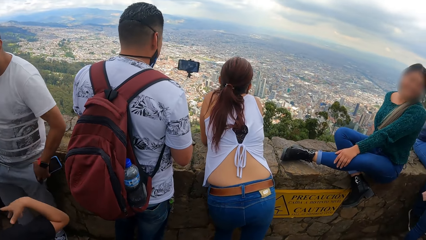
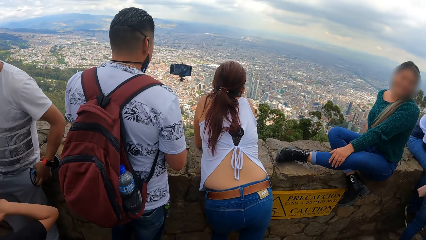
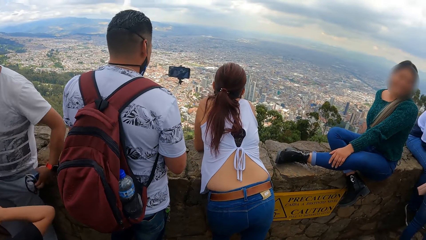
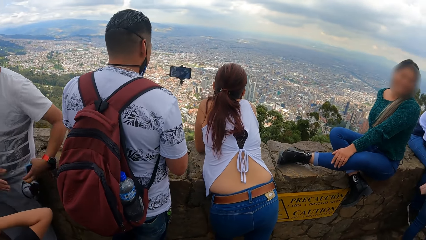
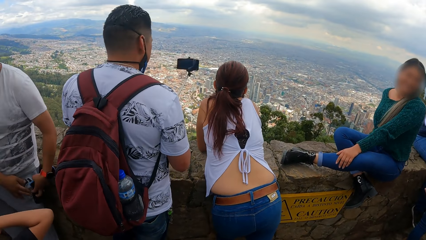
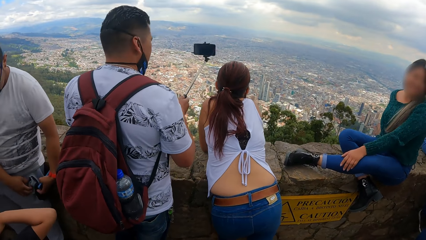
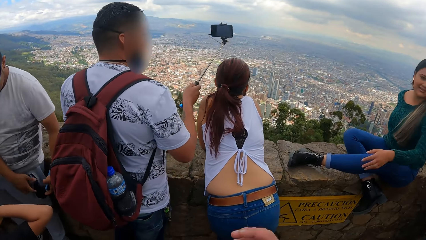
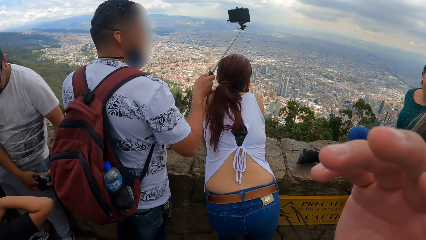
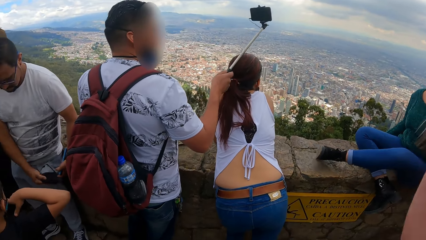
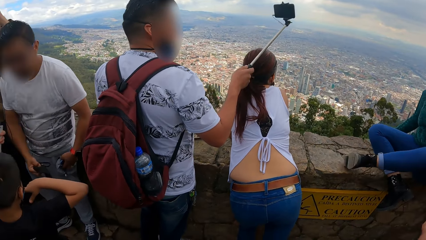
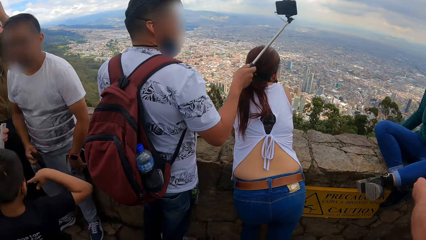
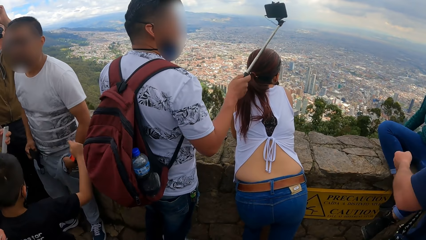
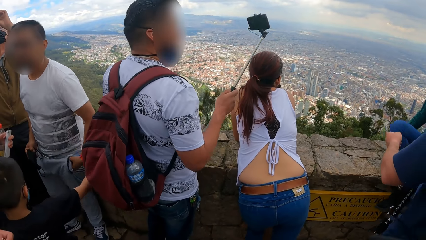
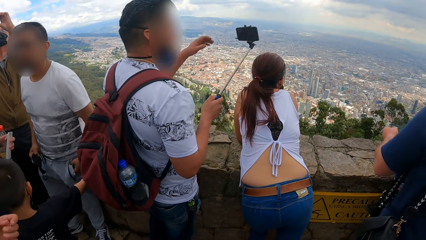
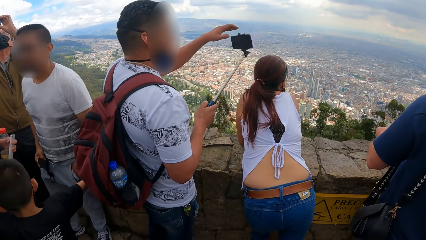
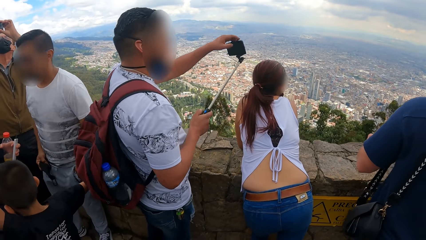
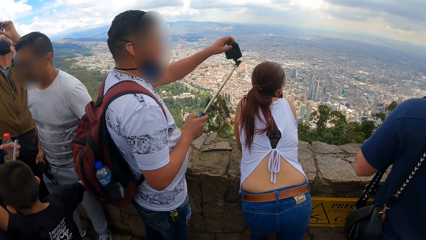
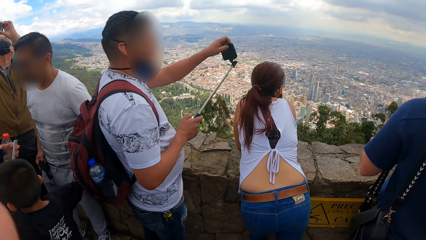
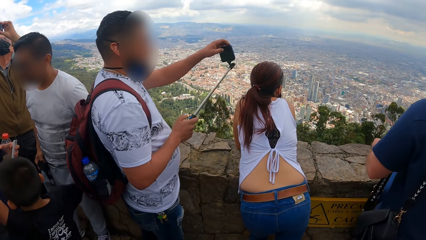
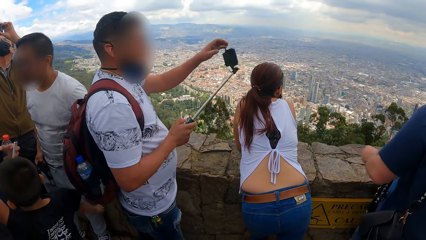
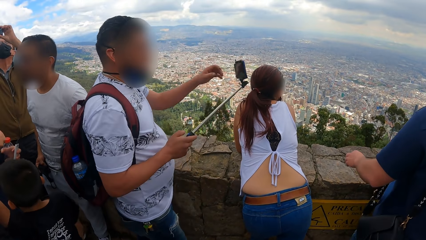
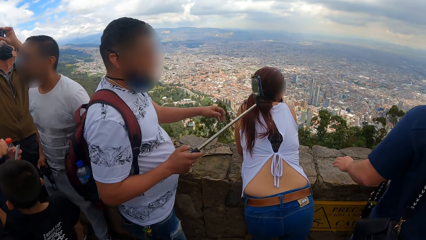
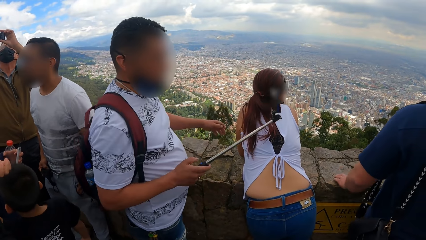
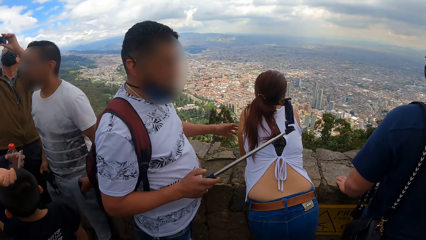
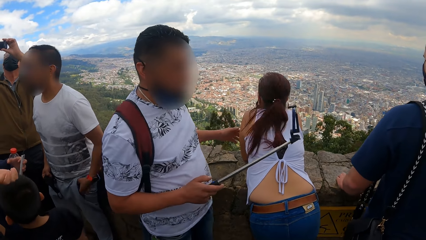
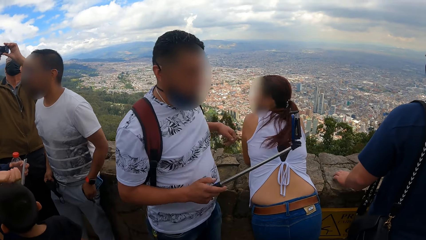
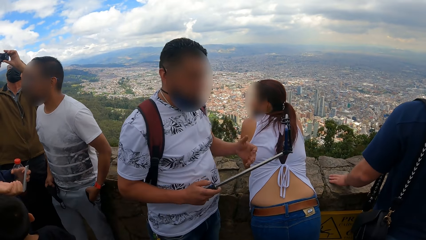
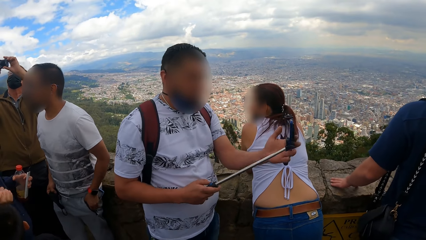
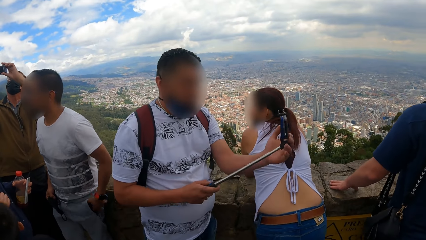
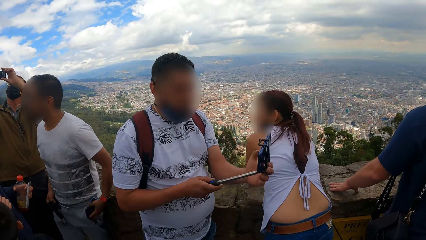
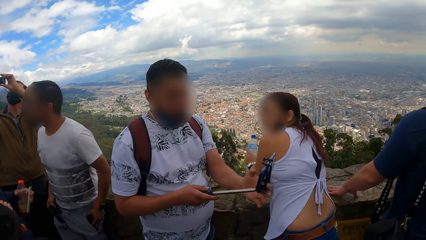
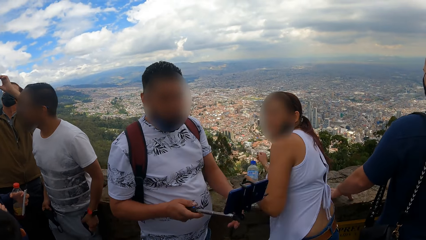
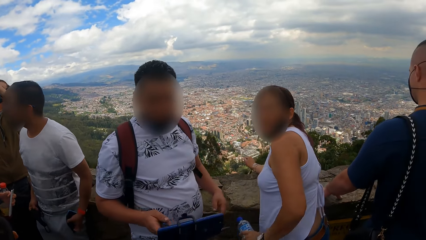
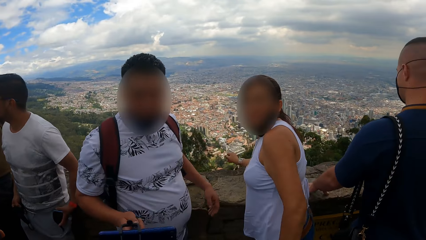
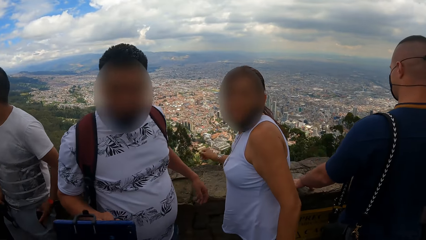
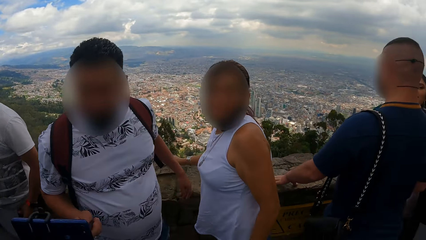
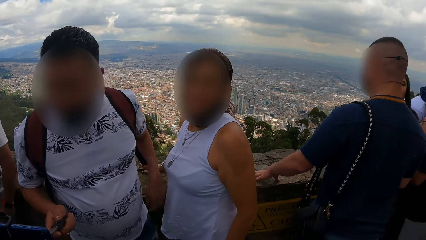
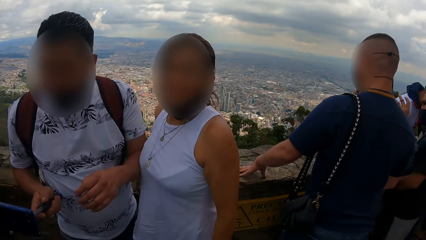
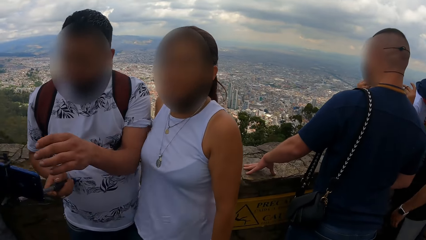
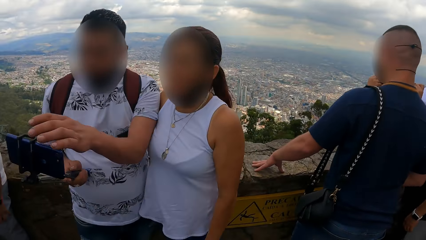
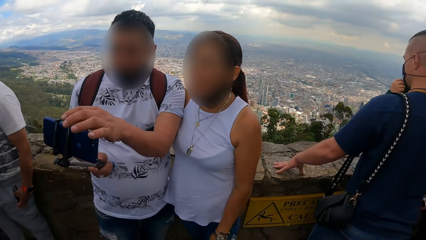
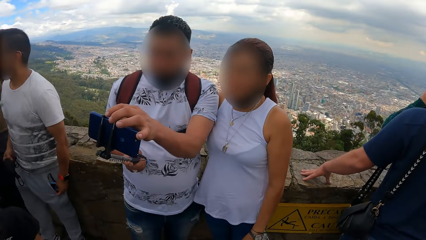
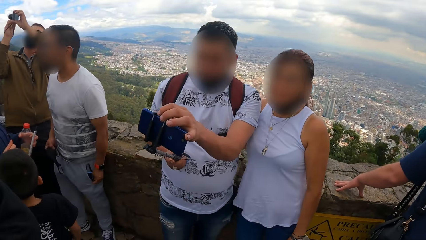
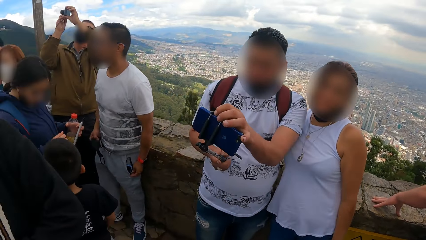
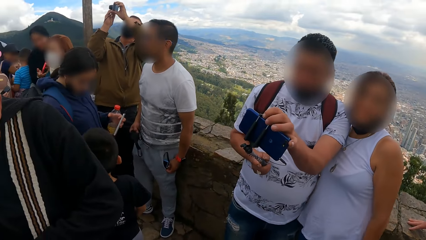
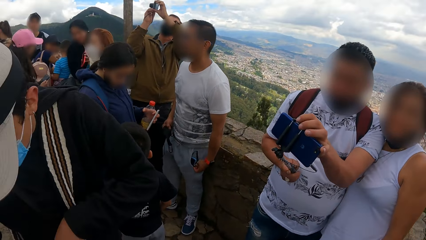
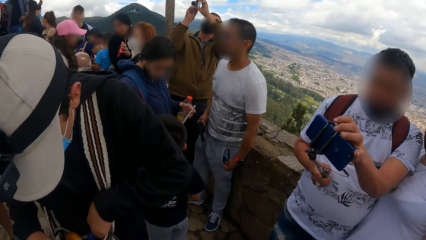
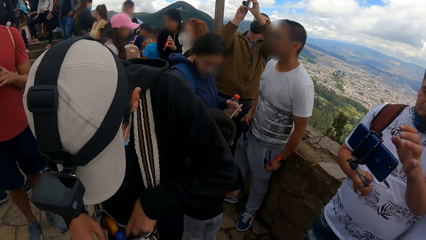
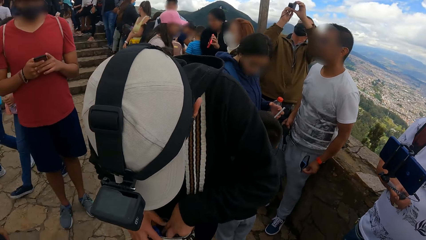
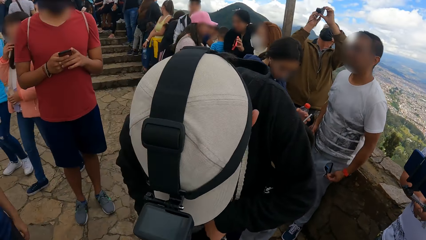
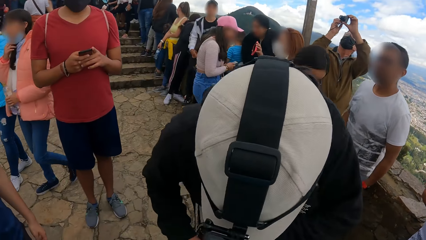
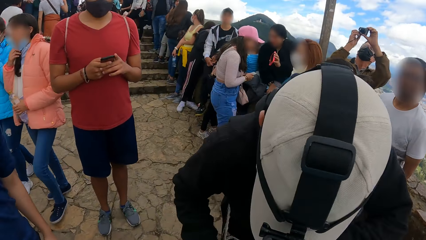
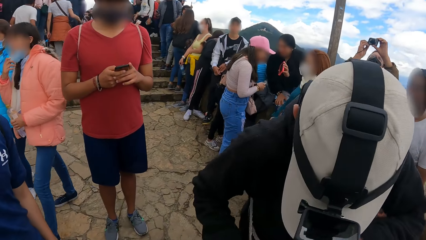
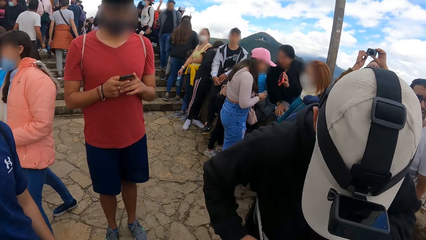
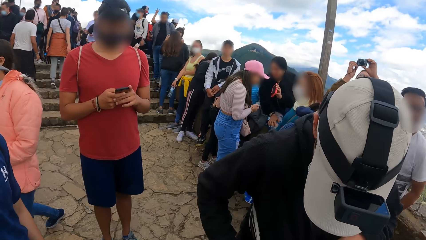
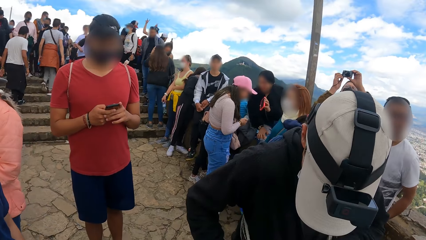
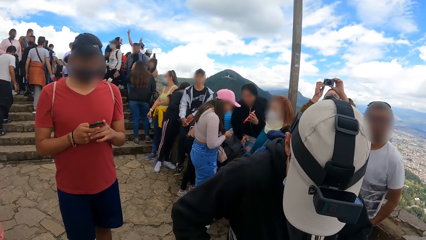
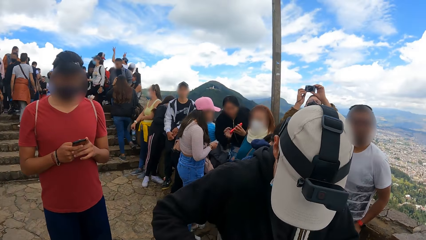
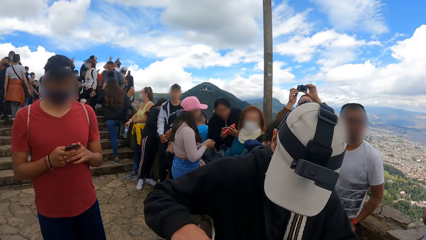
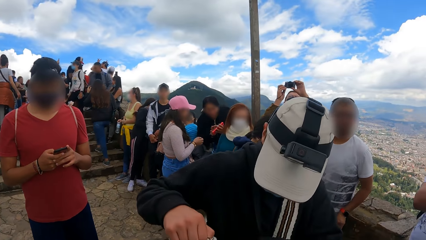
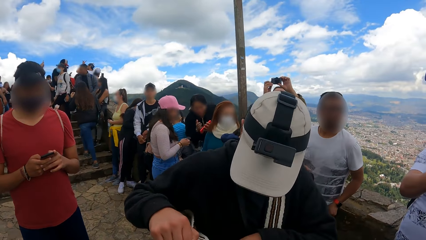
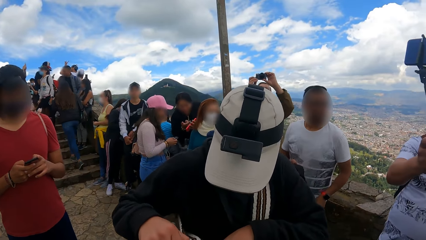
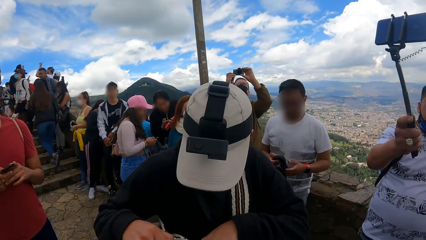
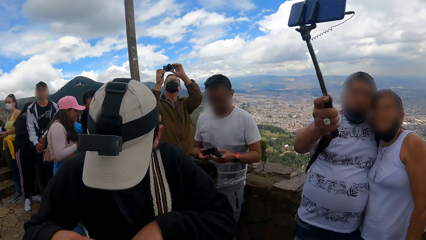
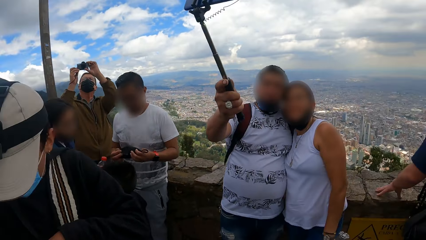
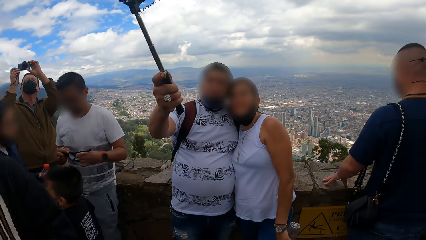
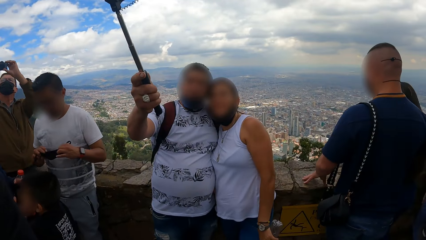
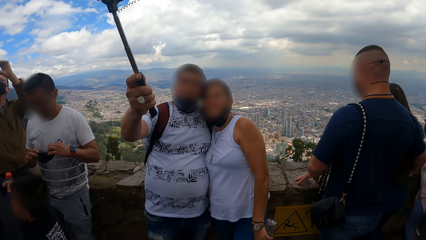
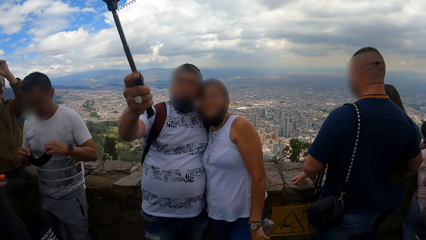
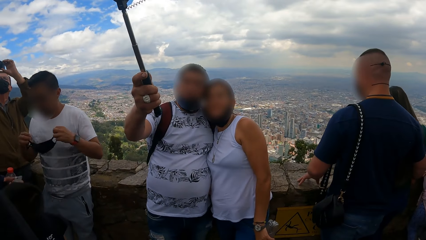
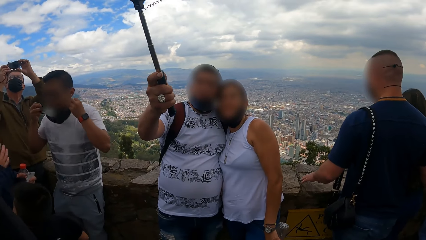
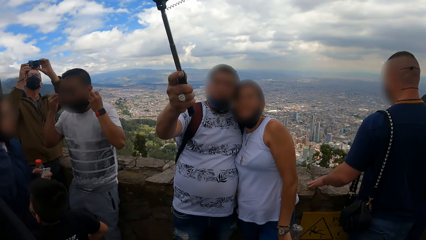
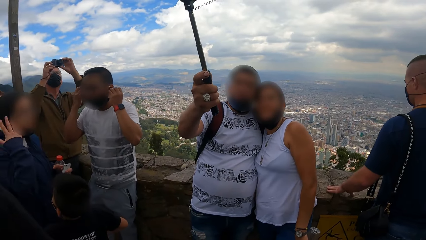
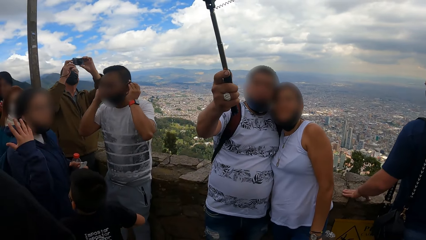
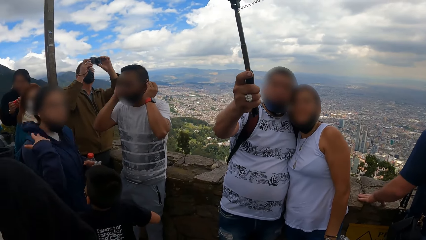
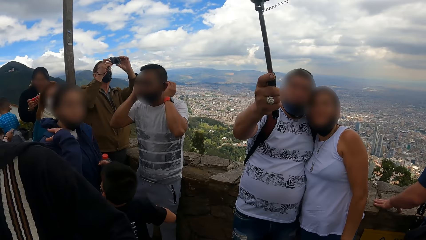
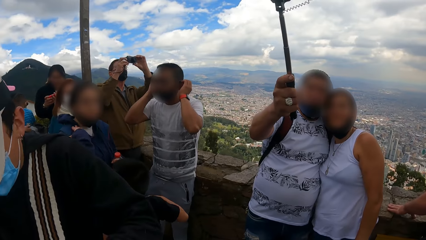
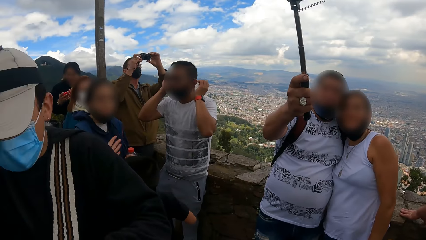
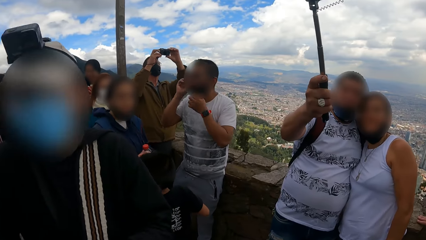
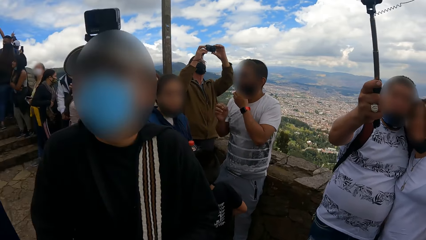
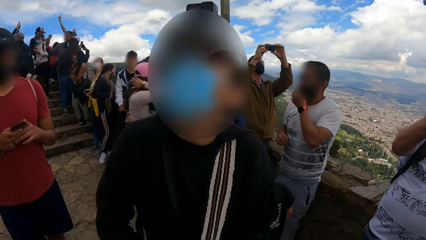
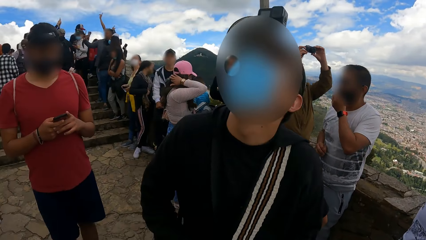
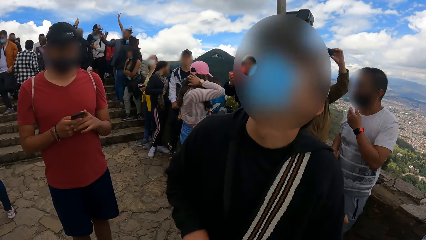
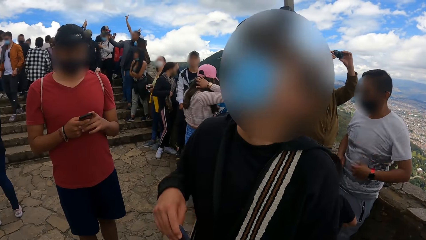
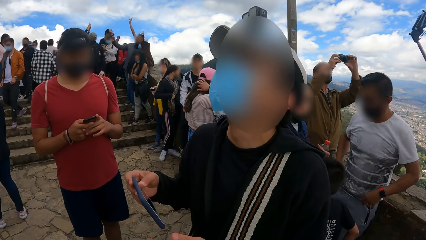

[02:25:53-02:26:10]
The camera wearer adjusts the camera on her head with her right hand. The man searches through a bag on his waist with both hands. Another man operates a phone in his hands. The camera wearer looks around.
